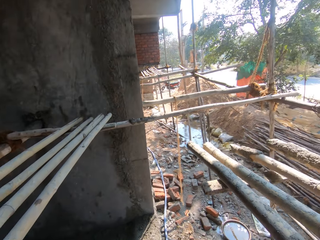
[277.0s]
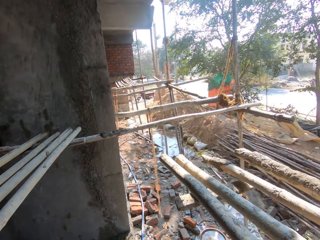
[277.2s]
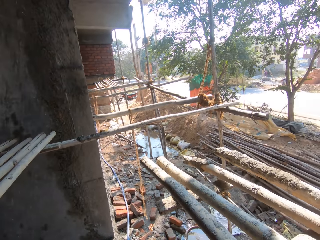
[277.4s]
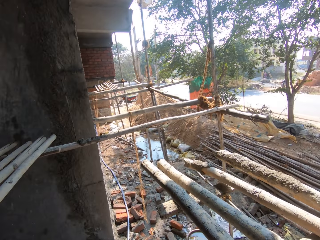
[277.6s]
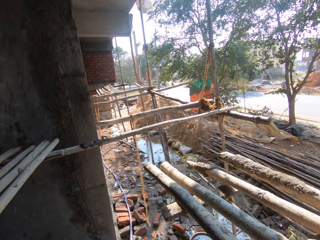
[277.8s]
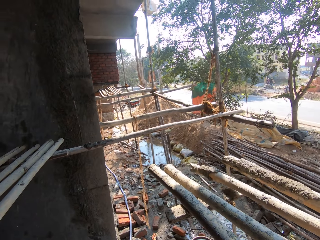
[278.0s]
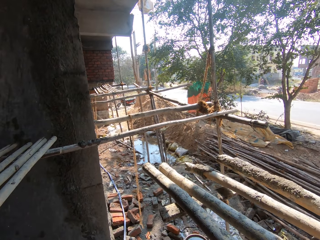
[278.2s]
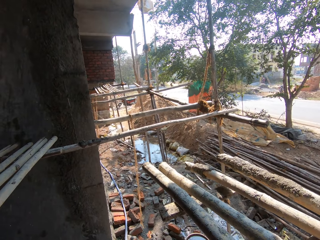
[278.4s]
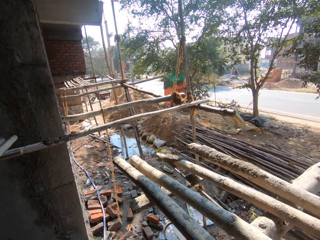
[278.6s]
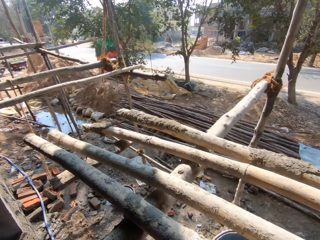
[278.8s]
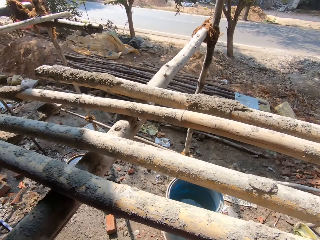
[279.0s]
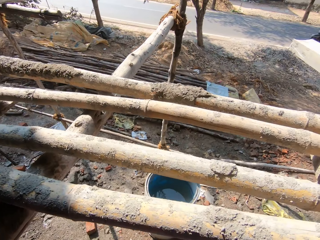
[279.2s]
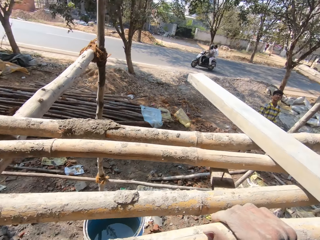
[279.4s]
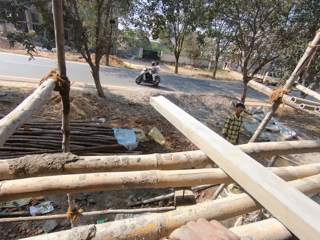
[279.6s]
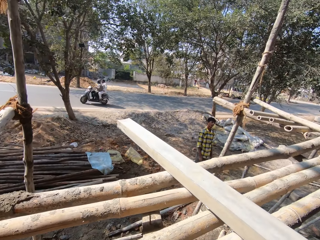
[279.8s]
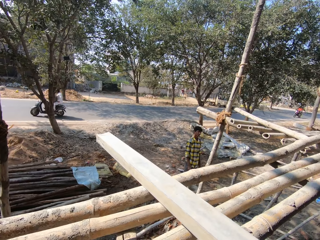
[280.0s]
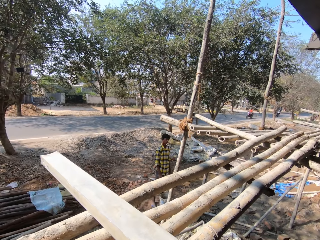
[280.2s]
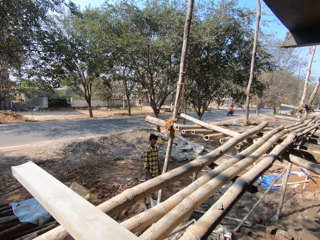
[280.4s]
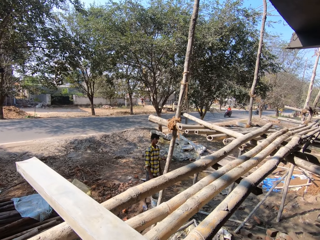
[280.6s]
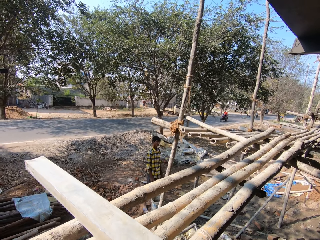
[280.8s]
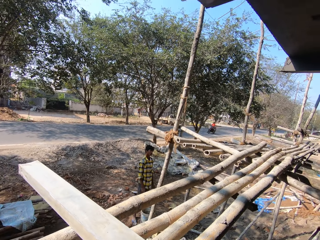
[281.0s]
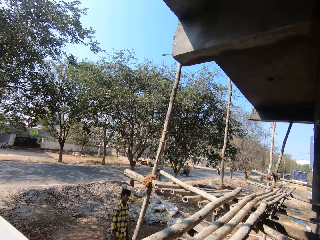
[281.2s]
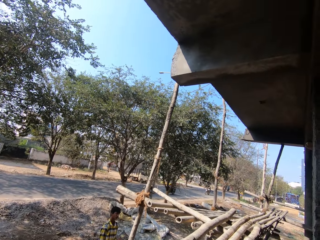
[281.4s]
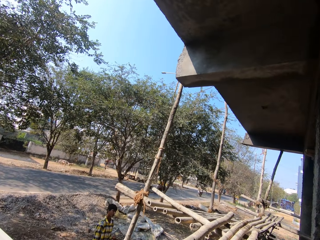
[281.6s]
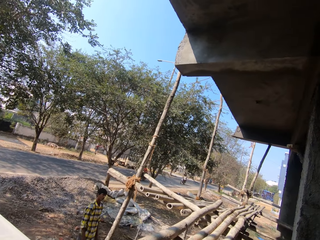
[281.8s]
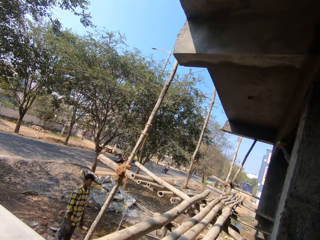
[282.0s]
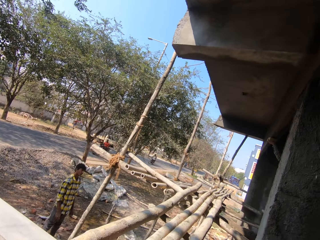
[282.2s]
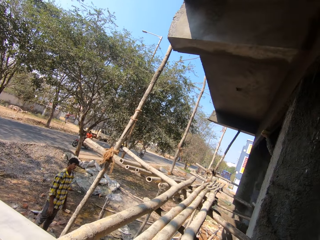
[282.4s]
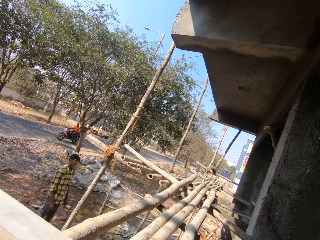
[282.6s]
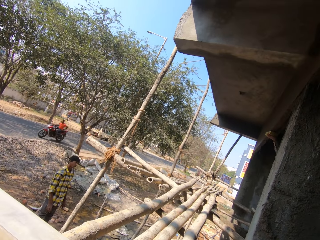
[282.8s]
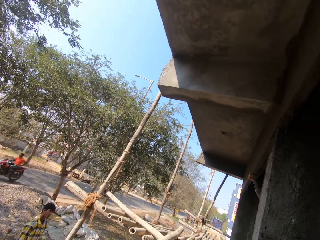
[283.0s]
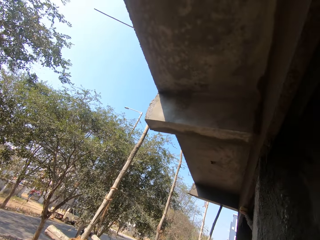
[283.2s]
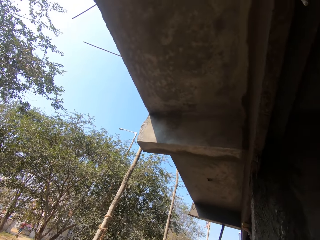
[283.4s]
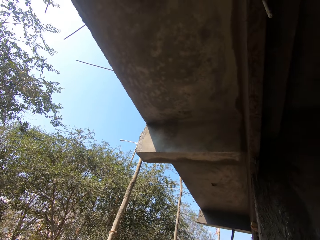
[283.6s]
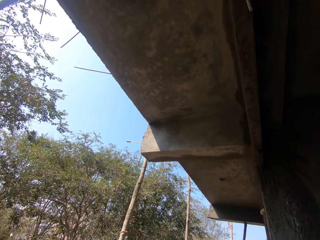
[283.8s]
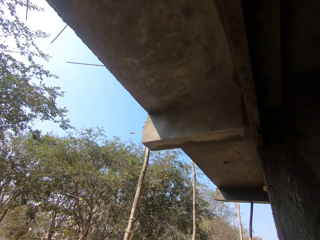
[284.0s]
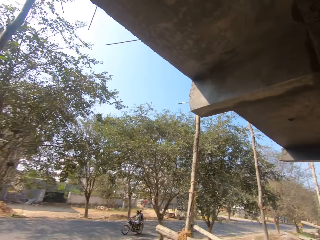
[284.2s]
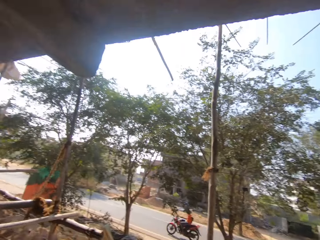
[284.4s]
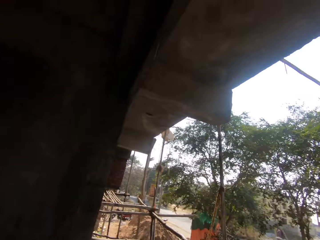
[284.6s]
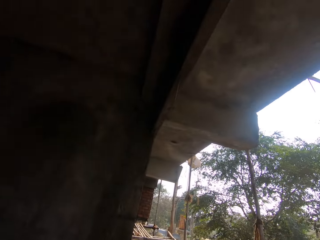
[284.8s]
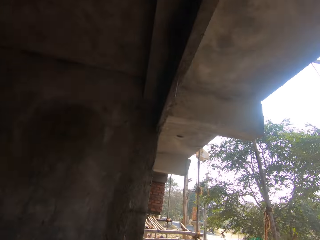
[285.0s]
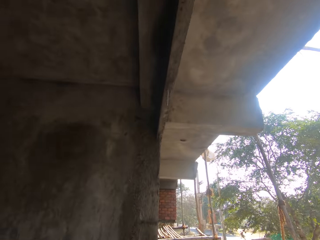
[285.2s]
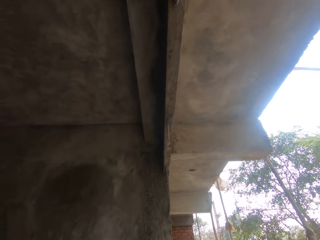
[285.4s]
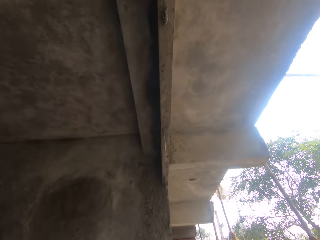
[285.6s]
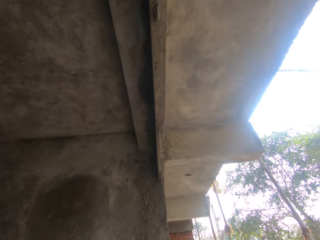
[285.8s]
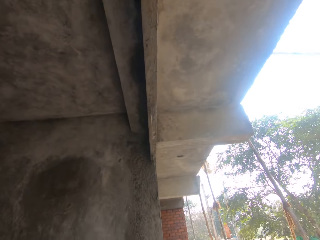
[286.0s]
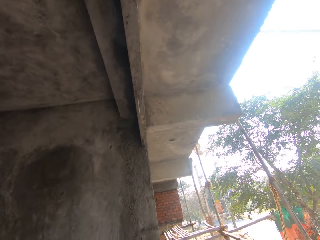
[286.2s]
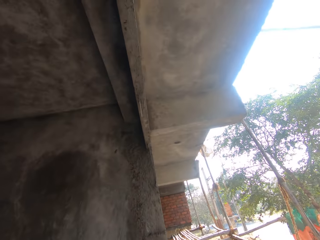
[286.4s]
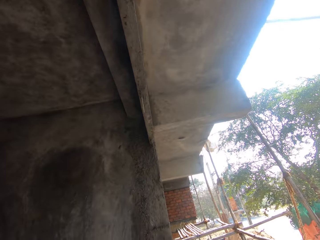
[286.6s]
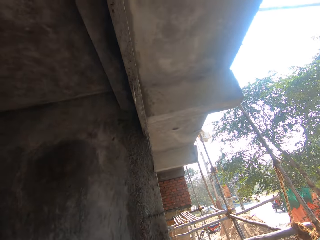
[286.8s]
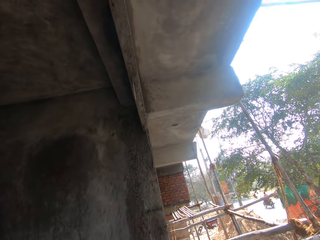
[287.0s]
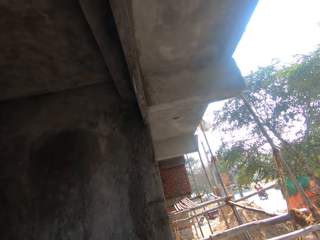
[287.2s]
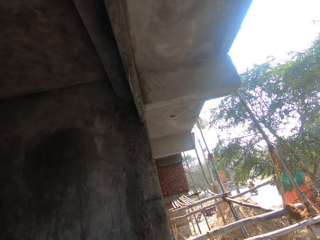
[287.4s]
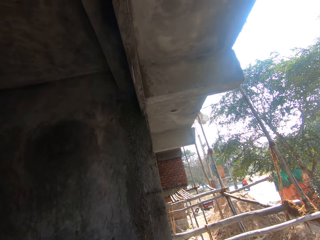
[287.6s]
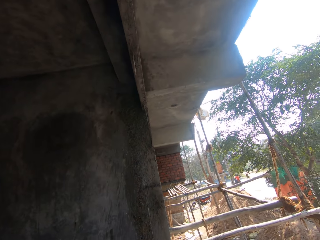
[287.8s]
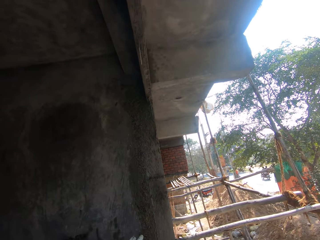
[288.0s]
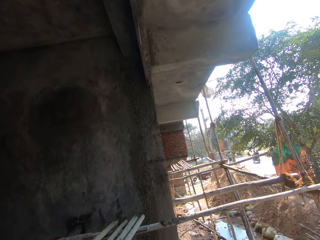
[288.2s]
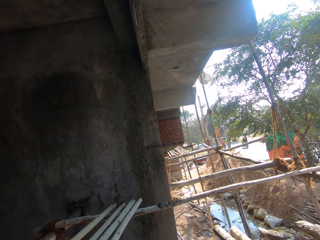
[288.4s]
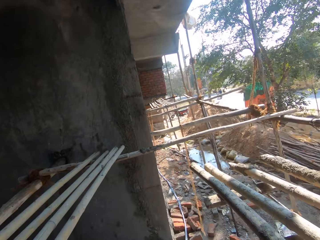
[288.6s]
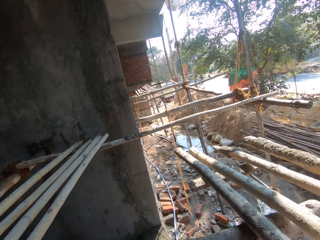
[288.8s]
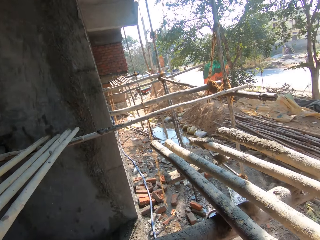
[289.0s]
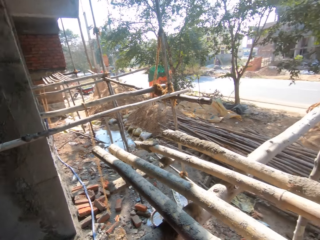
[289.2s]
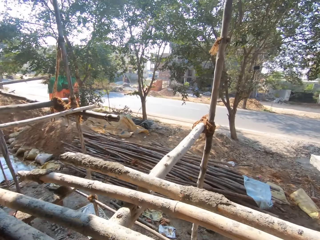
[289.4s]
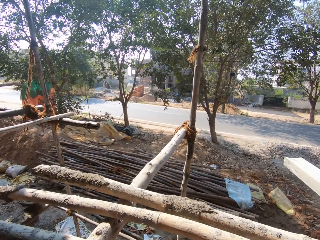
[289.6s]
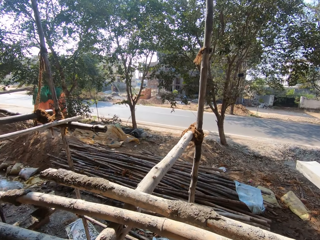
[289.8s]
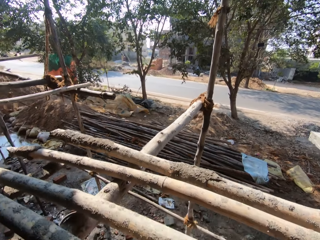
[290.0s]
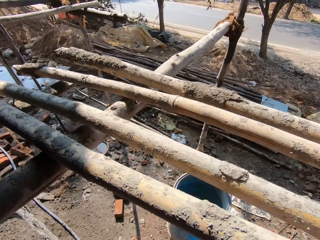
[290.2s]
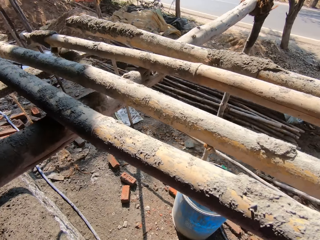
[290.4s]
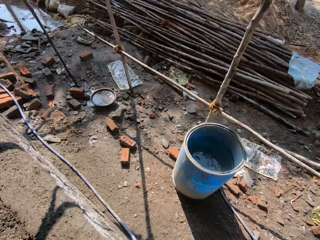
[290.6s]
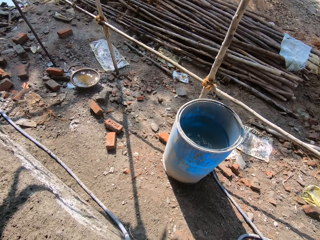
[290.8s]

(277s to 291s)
The camera wearer interacts with the man. They look around a construction site.

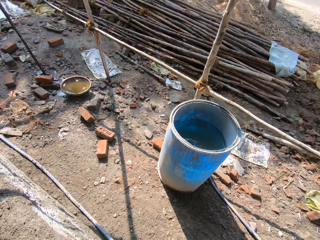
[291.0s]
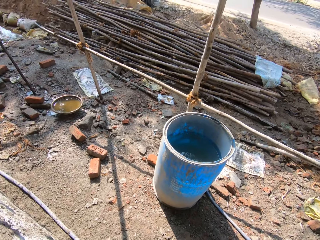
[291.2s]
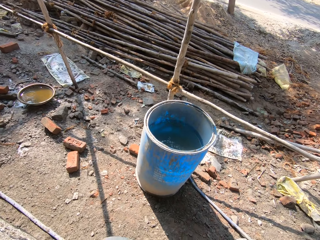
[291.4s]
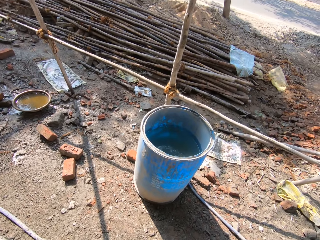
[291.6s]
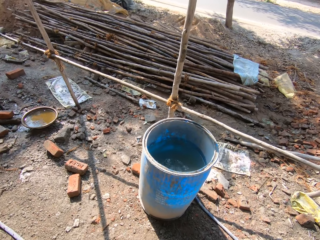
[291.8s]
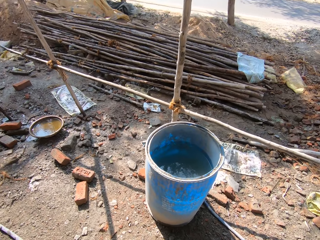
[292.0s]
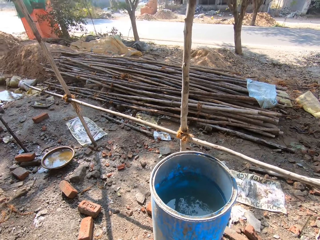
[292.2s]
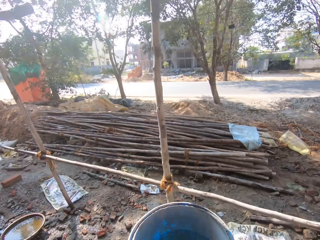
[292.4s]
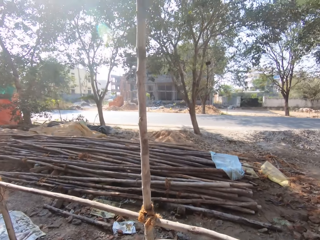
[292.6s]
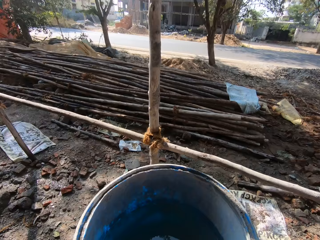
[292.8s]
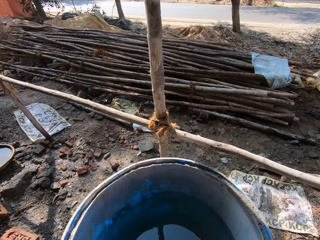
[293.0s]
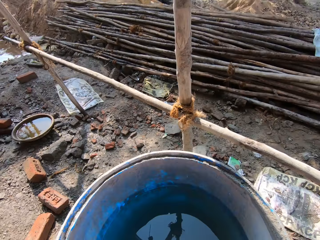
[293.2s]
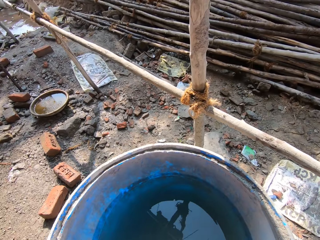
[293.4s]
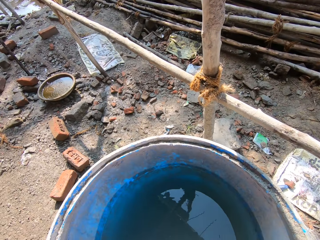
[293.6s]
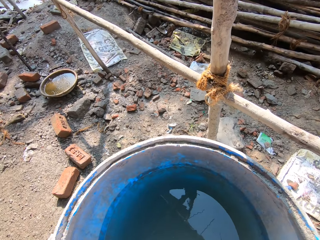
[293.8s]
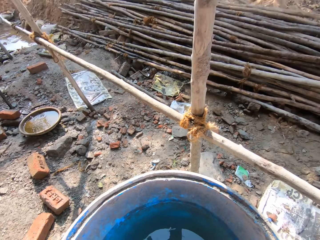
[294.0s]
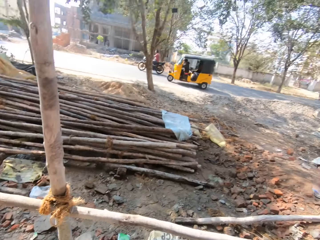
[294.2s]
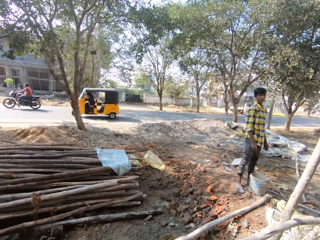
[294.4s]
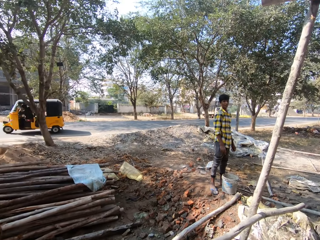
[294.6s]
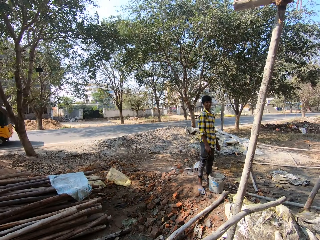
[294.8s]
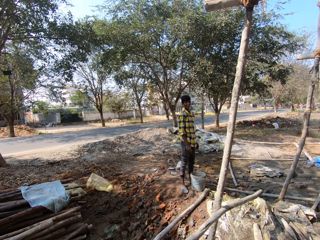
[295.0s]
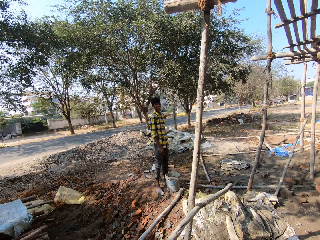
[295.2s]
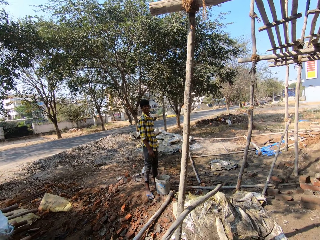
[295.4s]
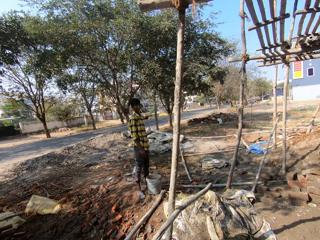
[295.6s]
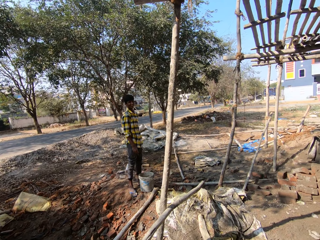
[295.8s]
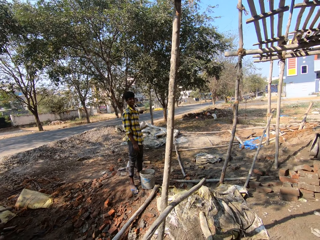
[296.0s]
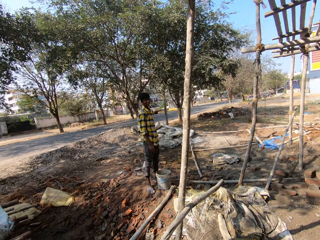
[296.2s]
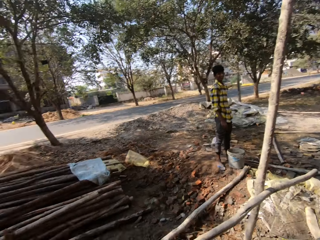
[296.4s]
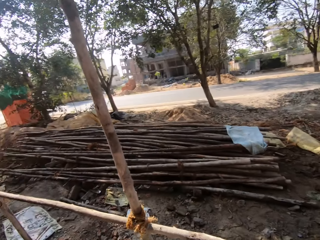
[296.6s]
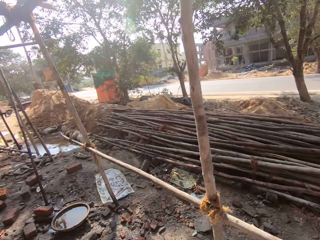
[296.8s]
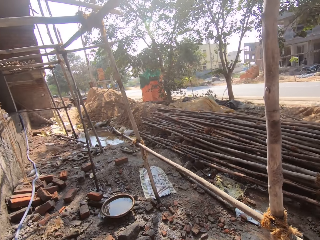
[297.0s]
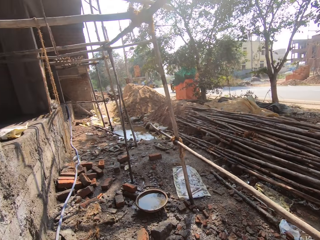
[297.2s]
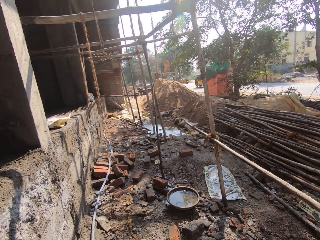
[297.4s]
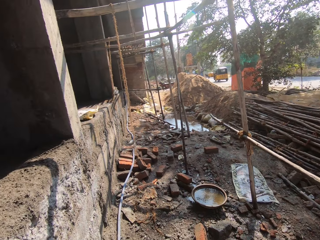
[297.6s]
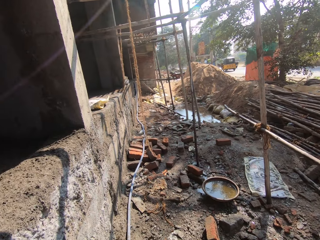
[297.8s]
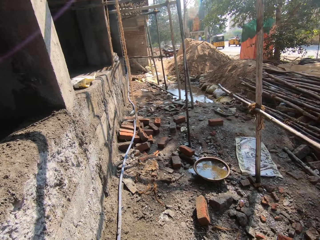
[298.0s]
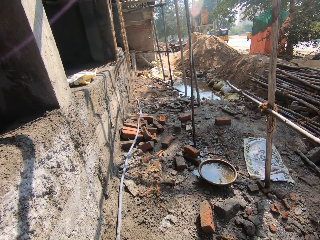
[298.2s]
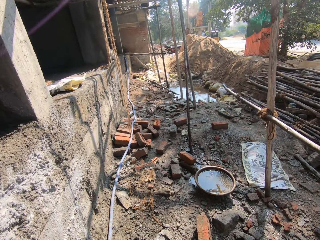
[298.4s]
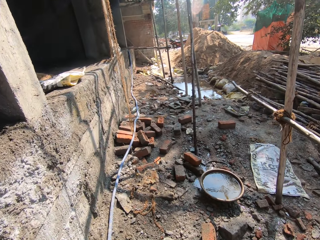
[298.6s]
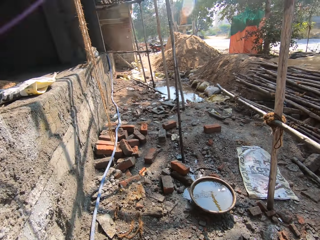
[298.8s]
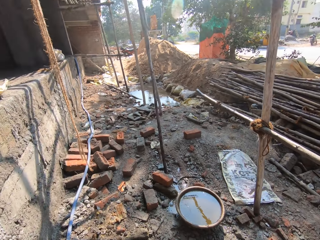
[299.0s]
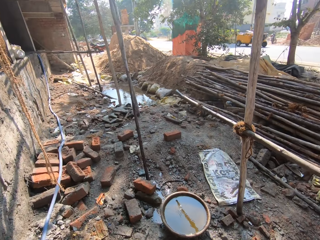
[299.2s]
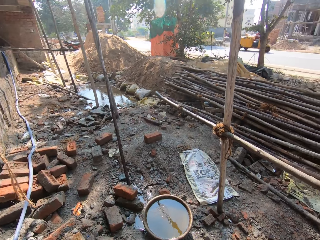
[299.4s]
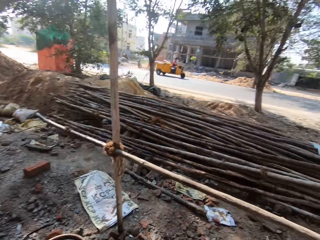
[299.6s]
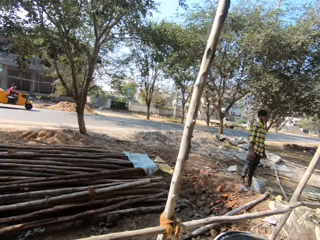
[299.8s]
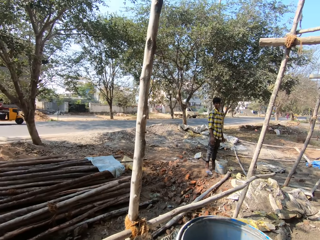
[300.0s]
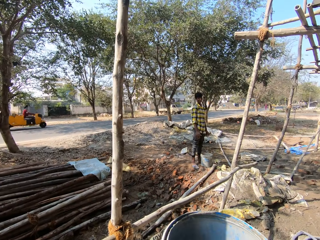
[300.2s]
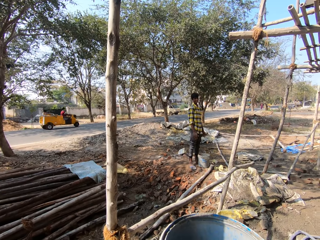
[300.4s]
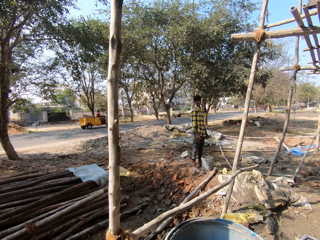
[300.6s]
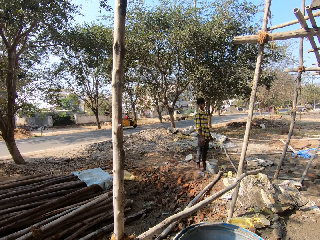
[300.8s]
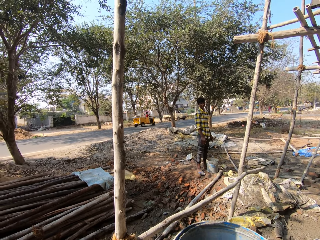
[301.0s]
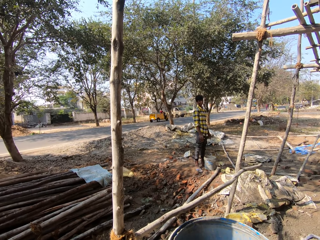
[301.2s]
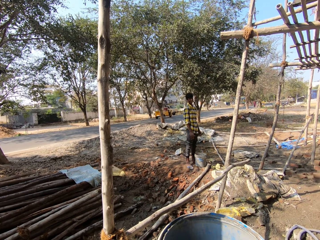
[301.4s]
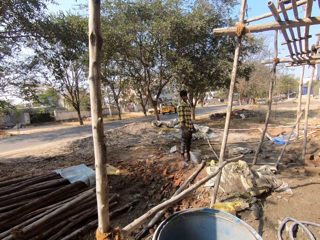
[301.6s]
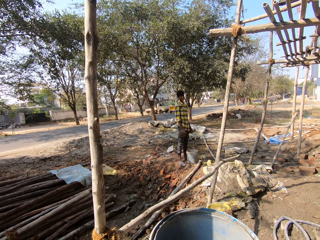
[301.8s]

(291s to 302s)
The camera wearer walks around the construction site. They interact with the man, look around the construction site, and walk around the construction site. They interact with the man.
